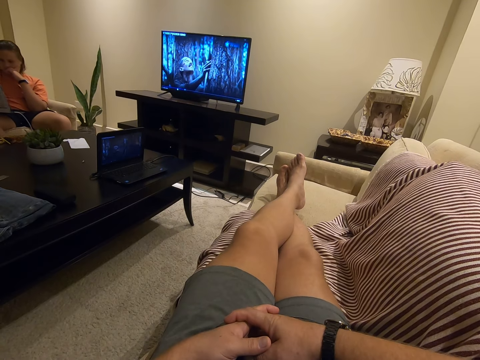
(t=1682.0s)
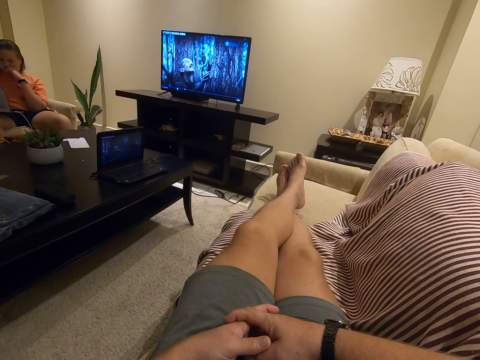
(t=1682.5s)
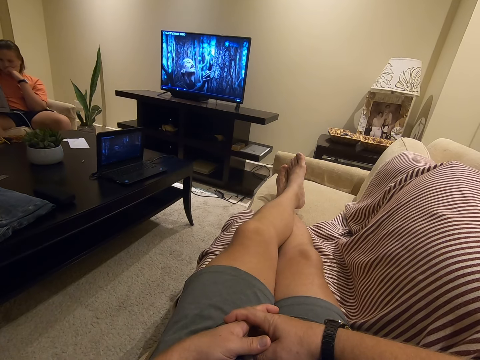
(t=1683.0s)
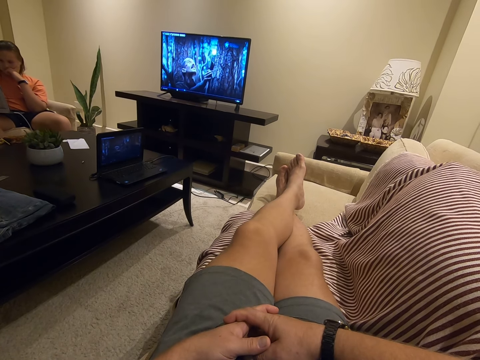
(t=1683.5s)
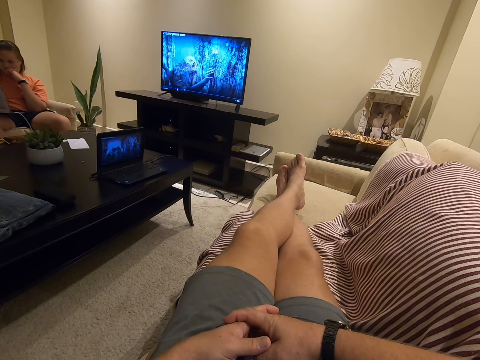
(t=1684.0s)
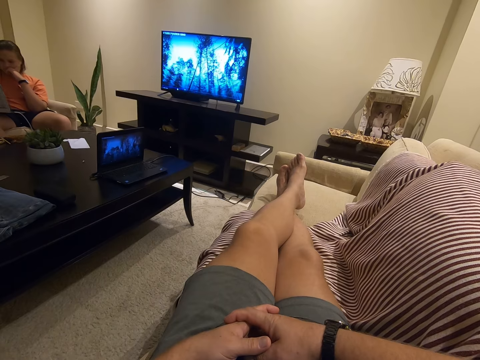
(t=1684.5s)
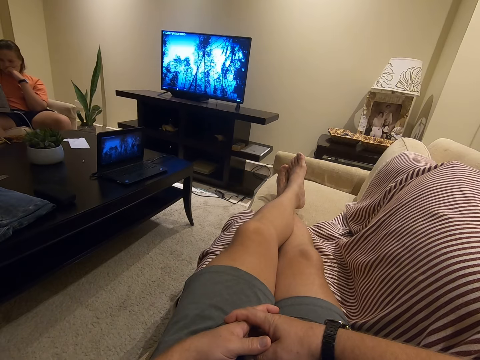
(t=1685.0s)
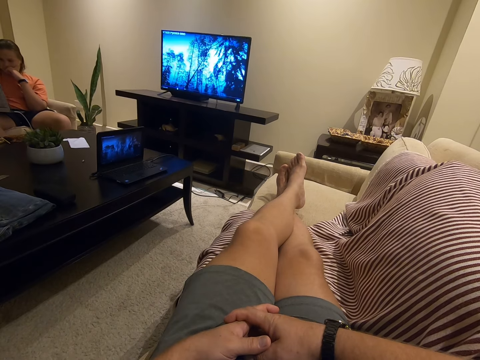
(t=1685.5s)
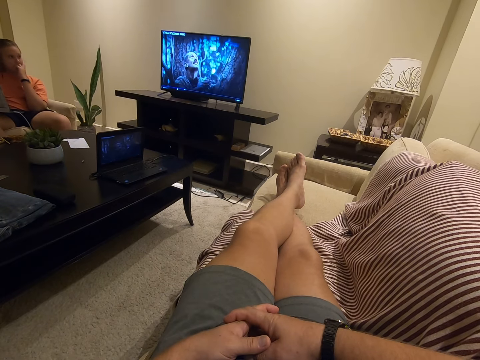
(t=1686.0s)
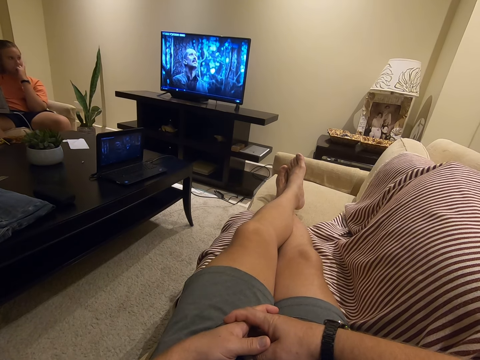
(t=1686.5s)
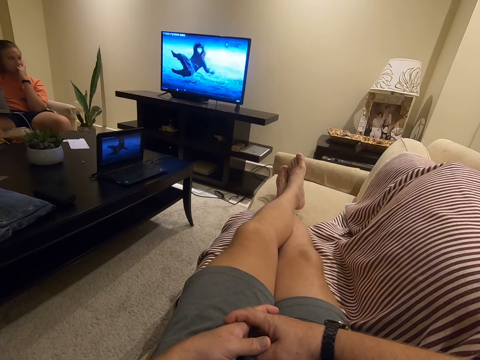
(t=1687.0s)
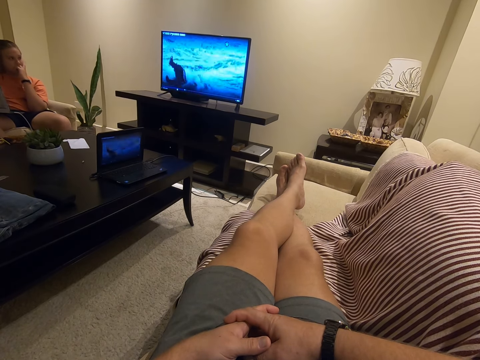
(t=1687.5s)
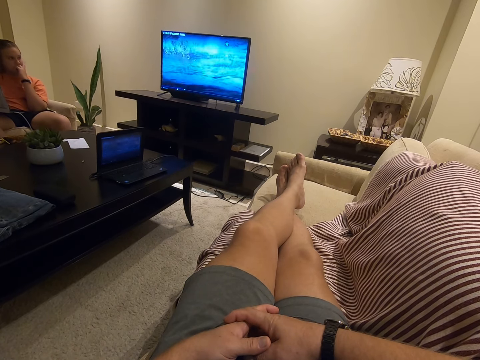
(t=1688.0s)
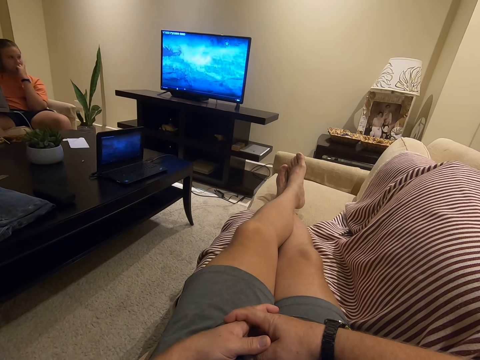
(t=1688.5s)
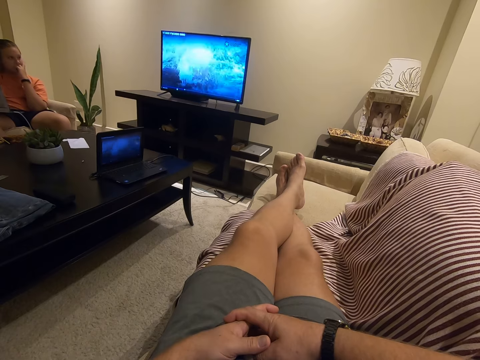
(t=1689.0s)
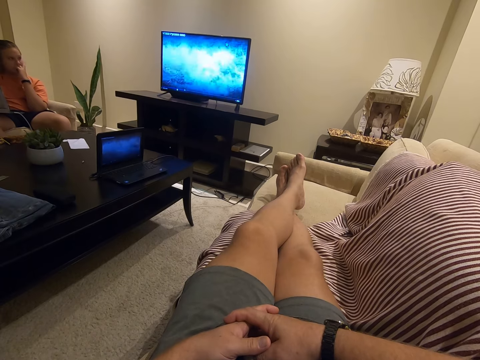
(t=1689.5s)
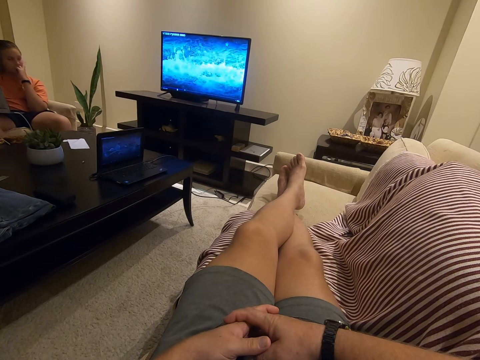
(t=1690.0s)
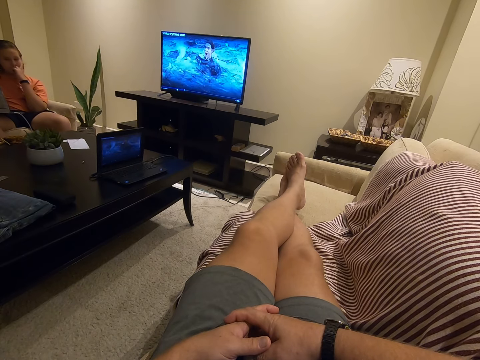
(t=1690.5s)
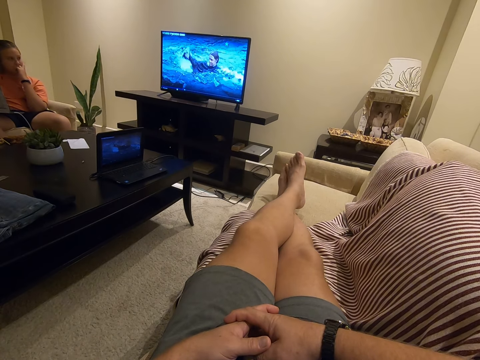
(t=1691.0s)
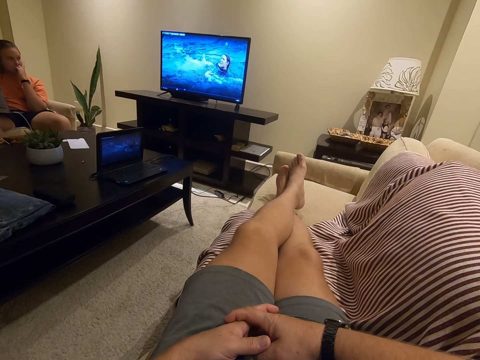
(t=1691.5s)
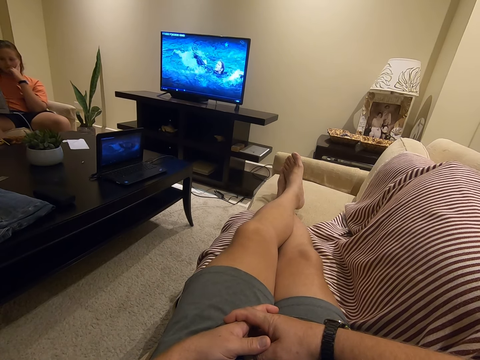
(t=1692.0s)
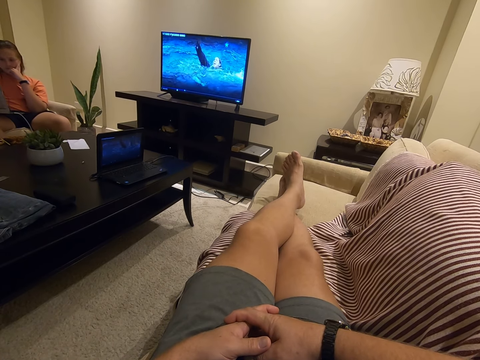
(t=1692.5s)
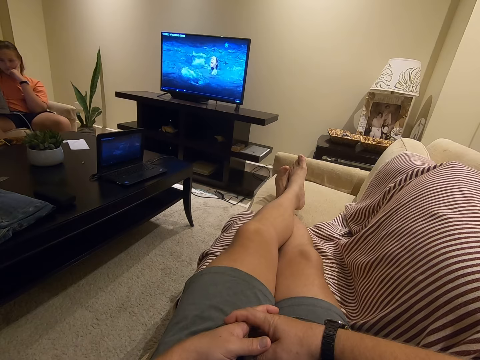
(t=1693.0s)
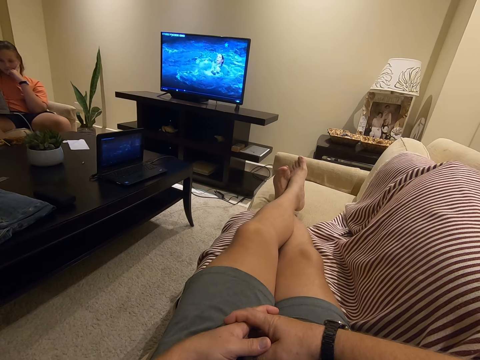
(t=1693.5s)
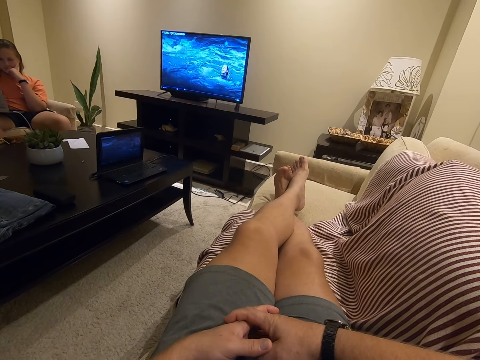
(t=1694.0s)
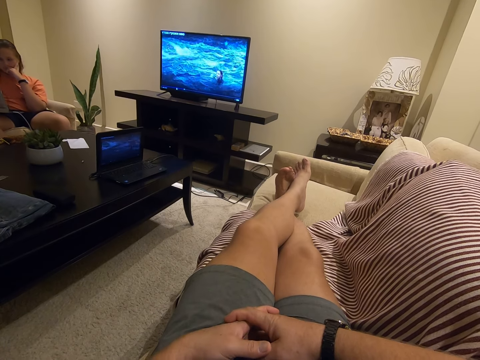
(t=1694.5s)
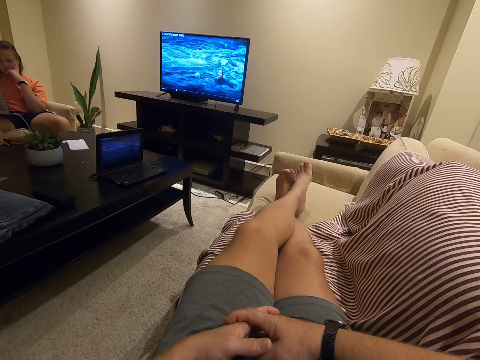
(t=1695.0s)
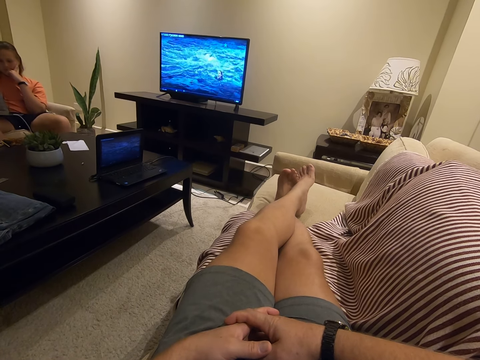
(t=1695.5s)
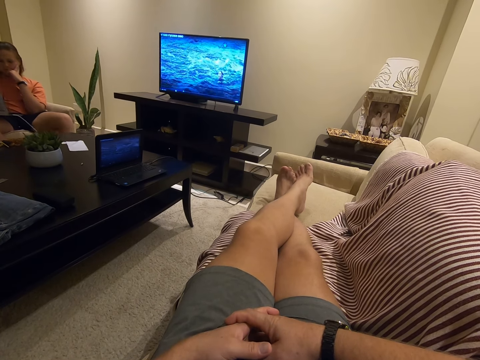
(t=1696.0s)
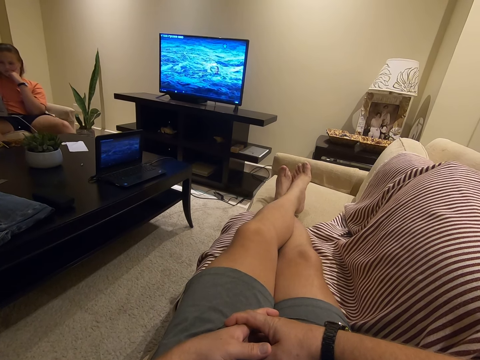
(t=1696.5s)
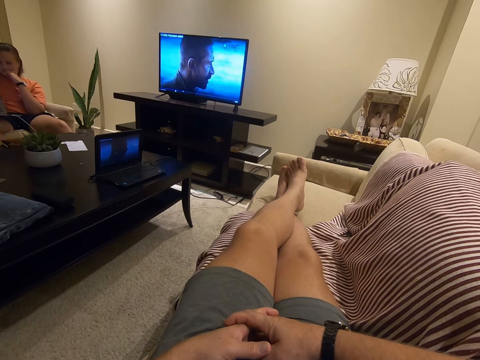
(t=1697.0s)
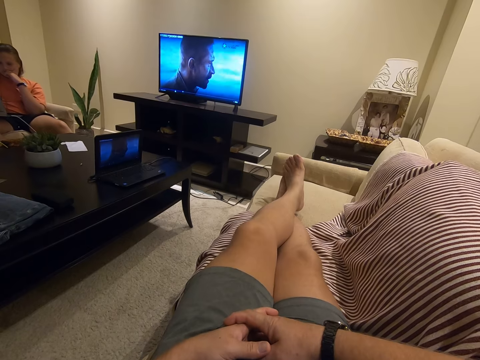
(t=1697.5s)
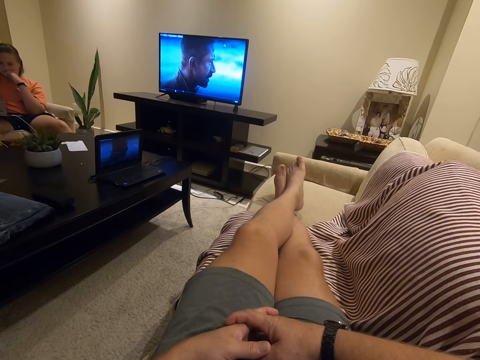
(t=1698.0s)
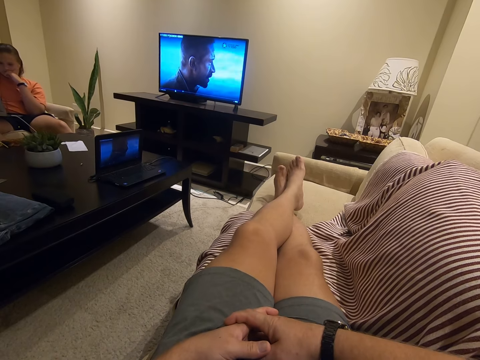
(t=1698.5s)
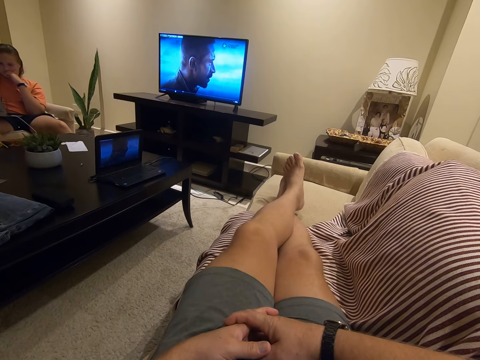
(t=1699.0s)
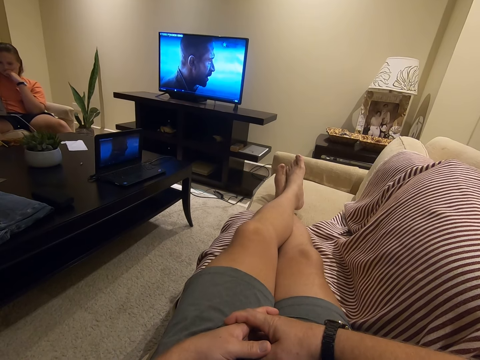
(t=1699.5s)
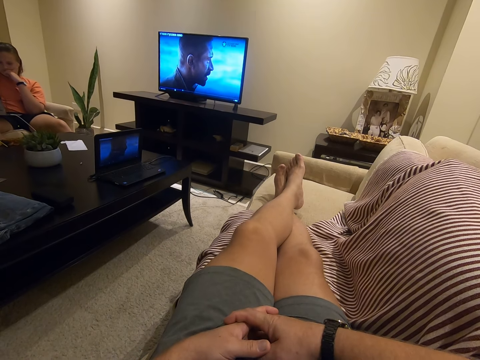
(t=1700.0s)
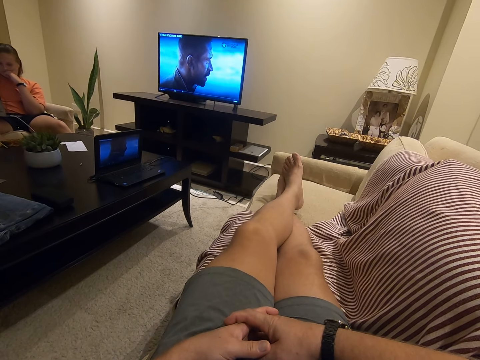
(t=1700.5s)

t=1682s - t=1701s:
A lady looks around. The camera wearer rubs his legs. The lady moves a leg. The camera wearer rubs the legs.

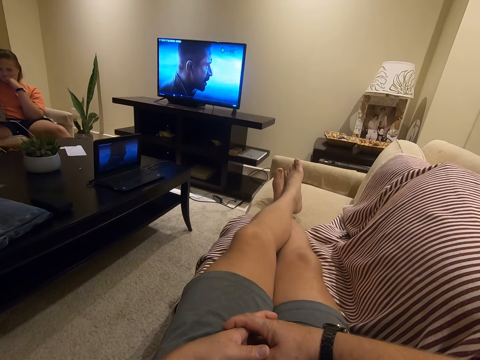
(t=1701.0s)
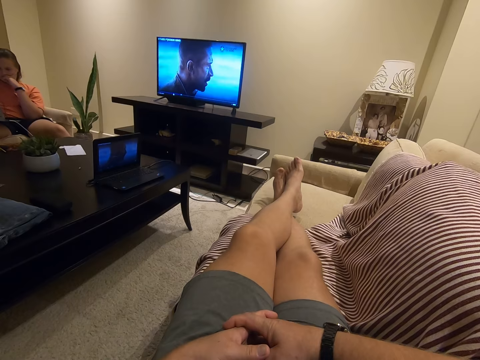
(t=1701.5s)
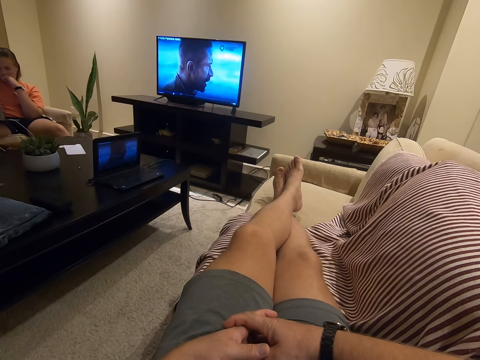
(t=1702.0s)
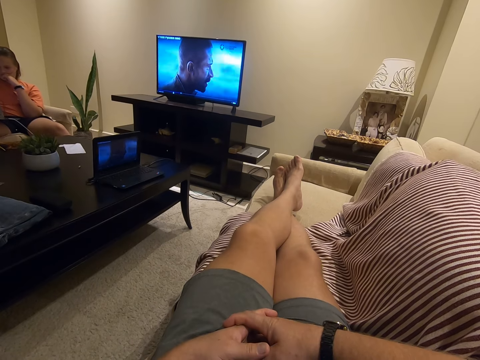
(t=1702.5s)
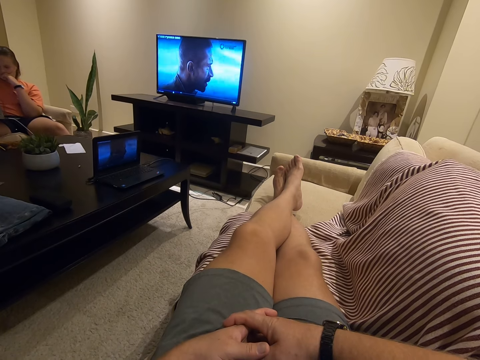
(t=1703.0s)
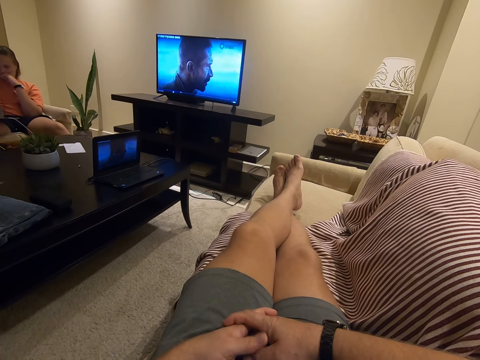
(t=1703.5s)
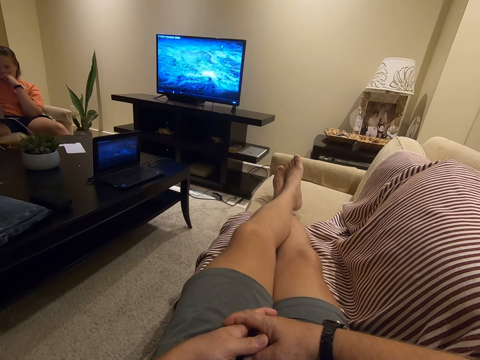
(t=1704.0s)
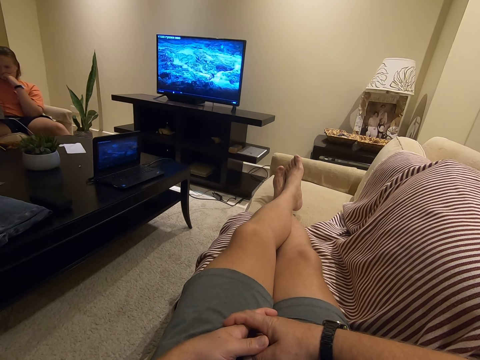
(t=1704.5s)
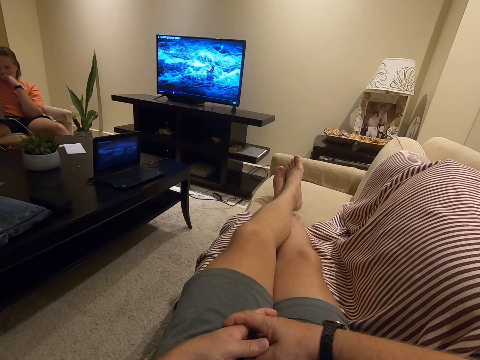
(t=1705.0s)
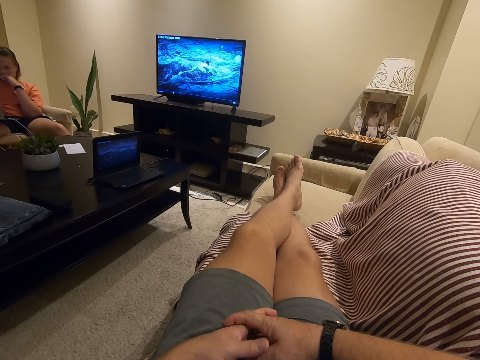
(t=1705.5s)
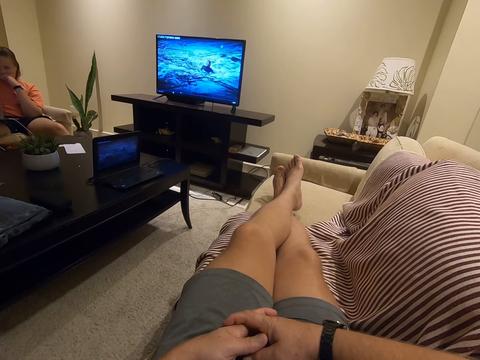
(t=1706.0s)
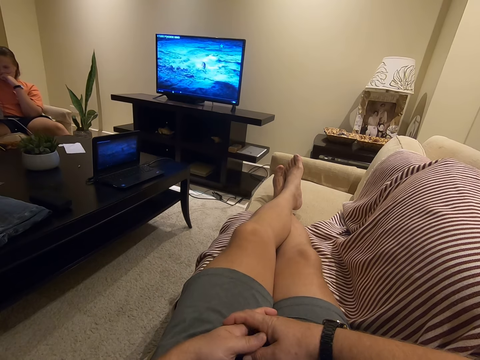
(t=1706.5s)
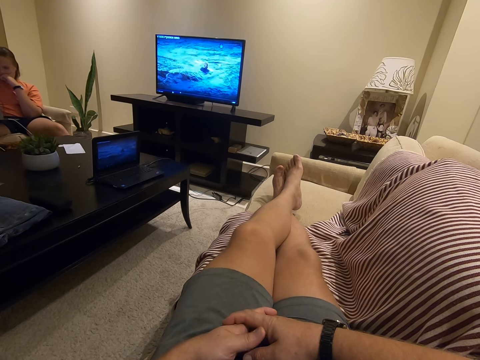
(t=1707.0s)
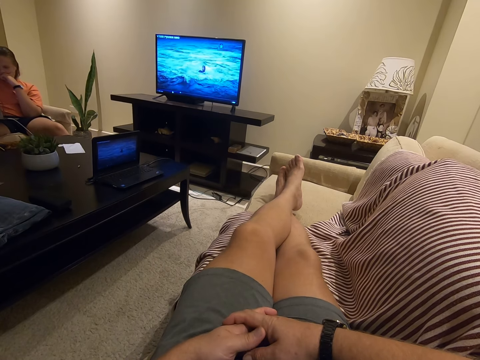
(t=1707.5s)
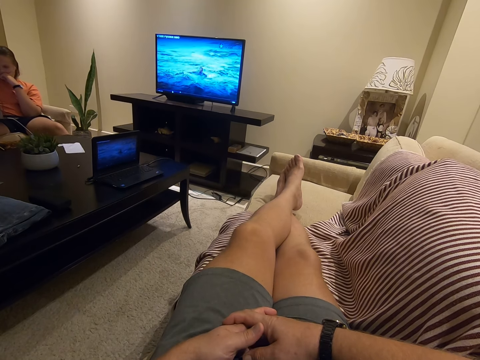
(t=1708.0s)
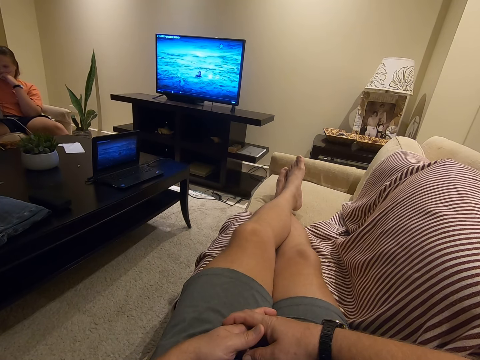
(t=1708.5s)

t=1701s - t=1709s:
The camera wearer moves a thumb up and down. They rub the legs. They rub the other hand with a thumb.
